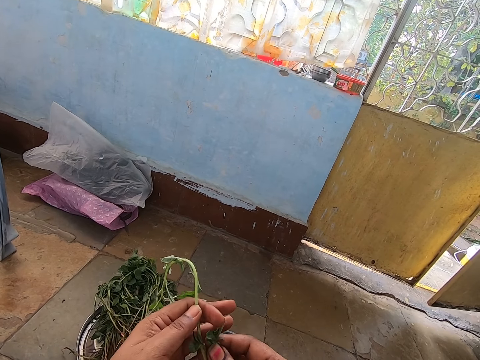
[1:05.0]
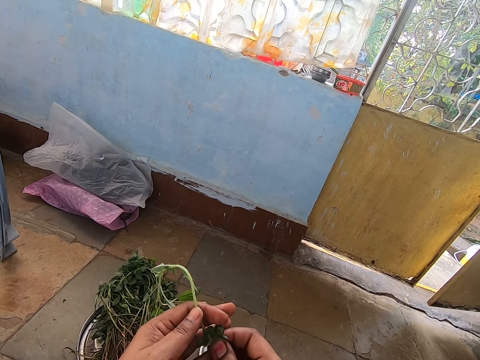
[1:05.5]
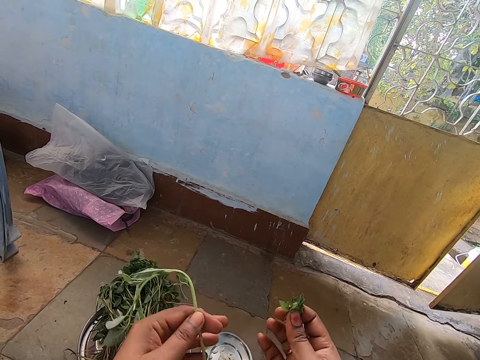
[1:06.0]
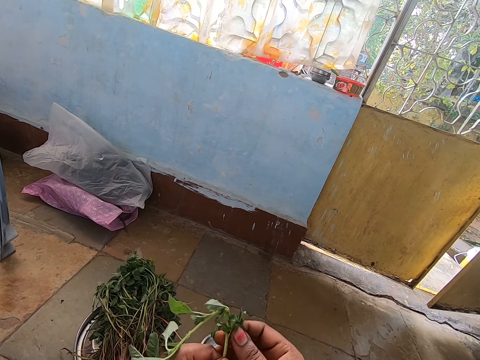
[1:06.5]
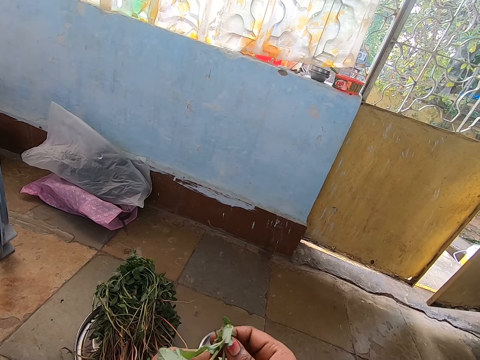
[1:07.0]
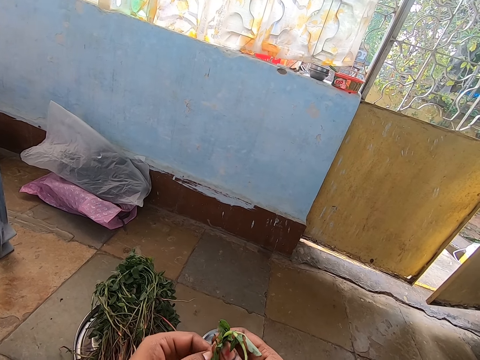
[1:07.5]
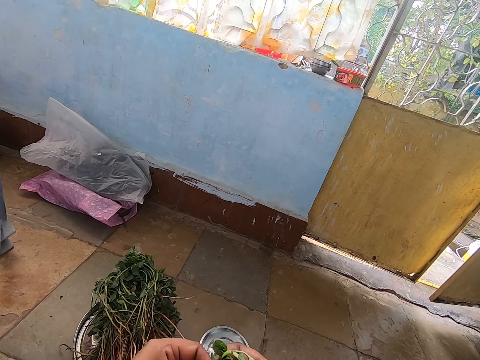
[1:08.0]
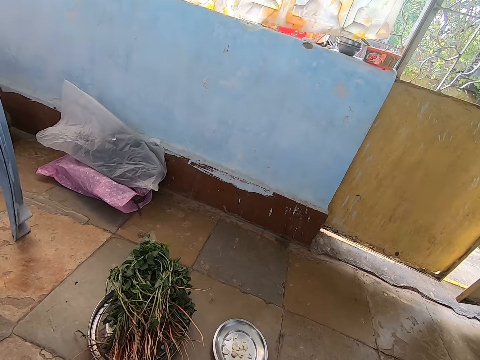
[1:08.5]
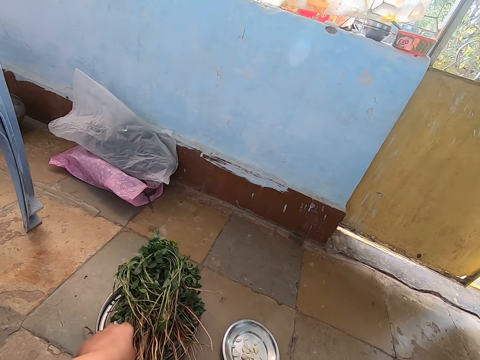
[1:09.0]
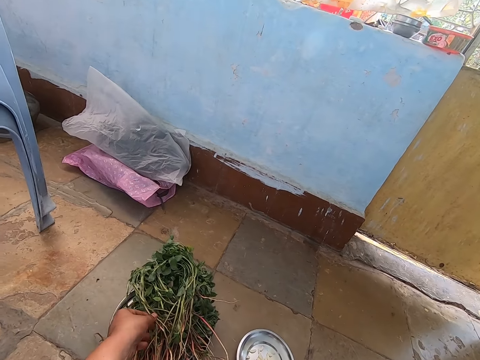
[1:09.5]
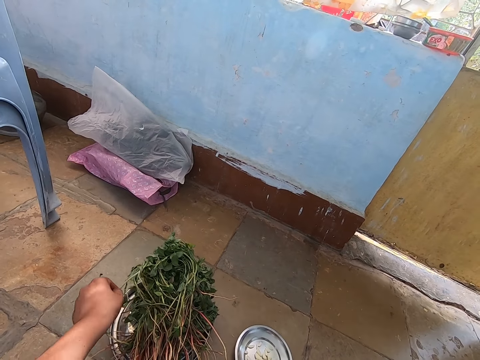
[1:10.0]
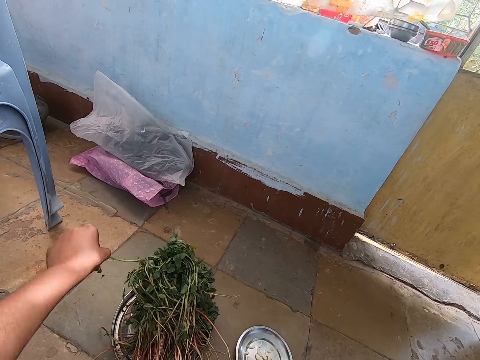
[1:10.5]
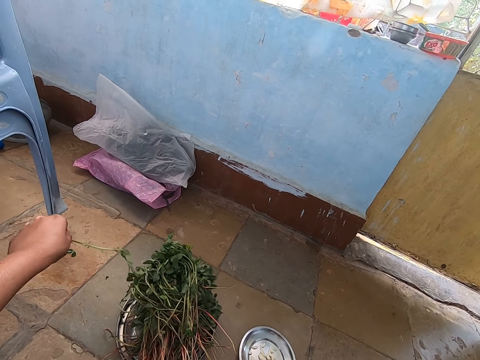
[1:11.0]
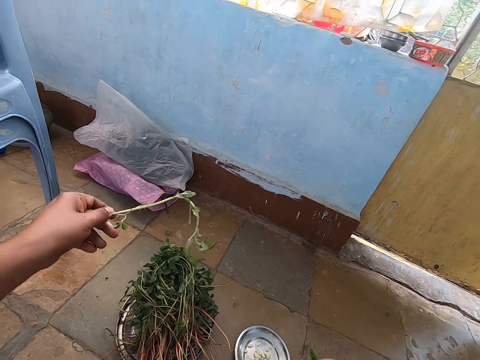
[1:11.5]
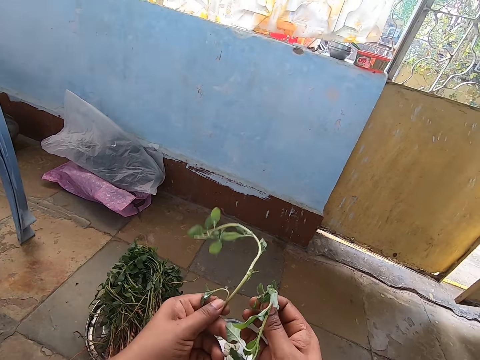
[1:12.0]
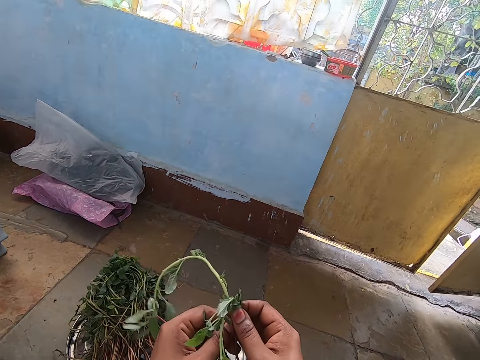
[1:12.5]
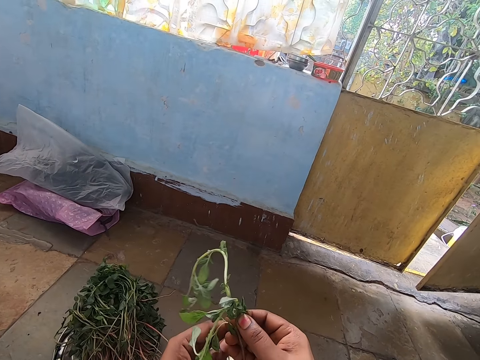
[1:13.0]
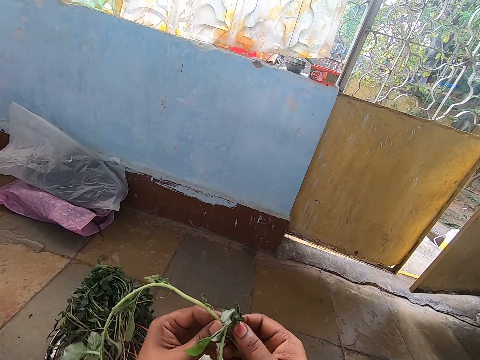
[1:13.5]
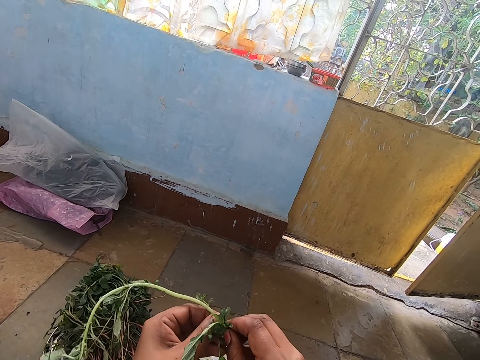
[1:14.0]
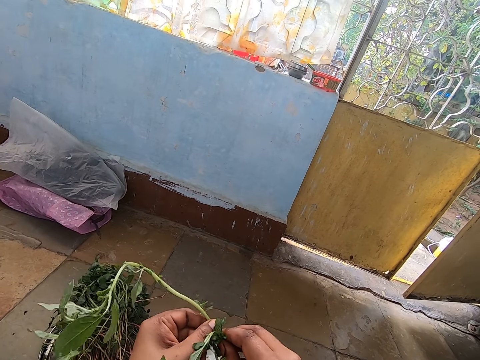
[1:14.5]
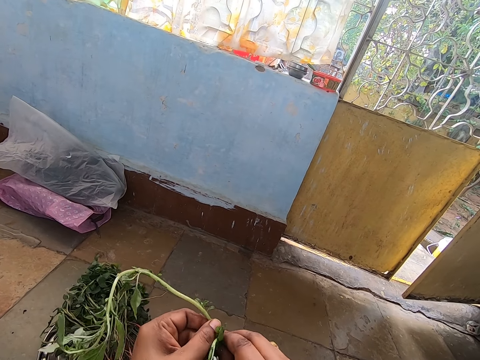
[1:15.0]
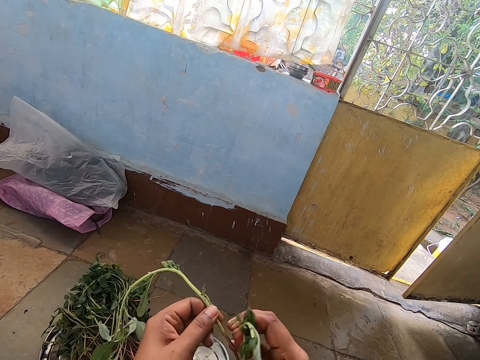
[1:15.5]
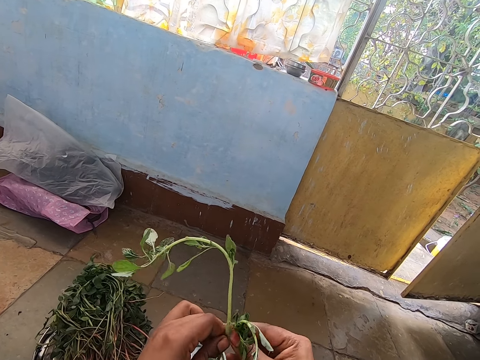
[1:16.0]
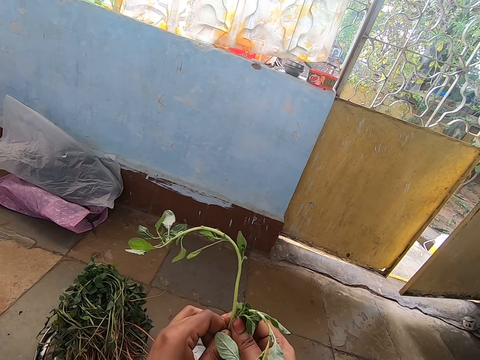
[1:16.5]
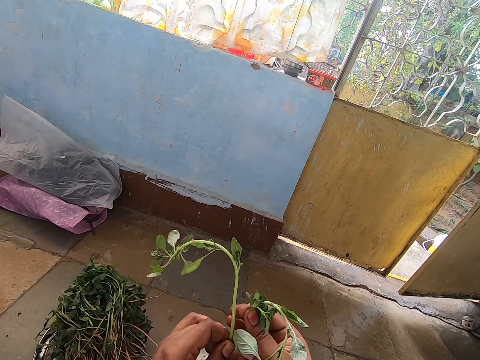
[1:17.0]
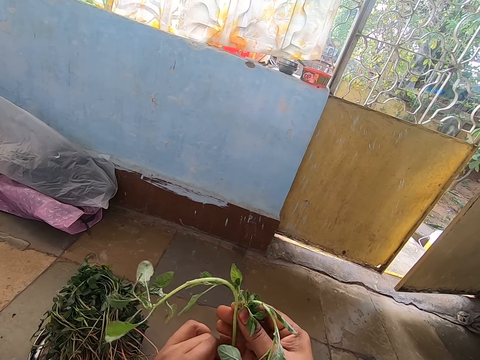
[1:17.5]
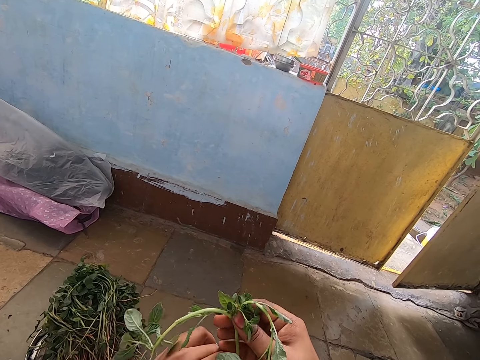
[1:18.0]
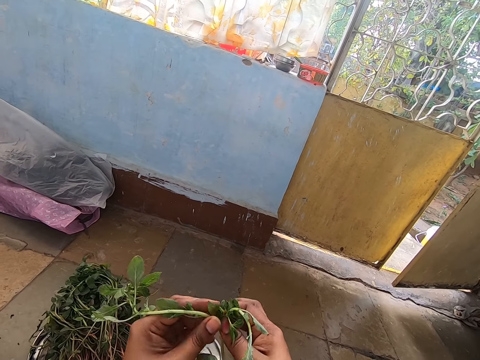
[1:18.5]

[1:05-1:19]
The camera wearer picks a jute mallow from the stainless bowl on the ground with her left hand. She collects the jute mallow in her left hand with her right hand. She holds the jute mallow in both hands. She plucks the jute mallow in her left hand with her right hand.

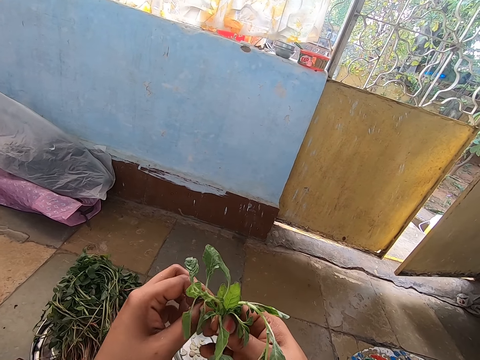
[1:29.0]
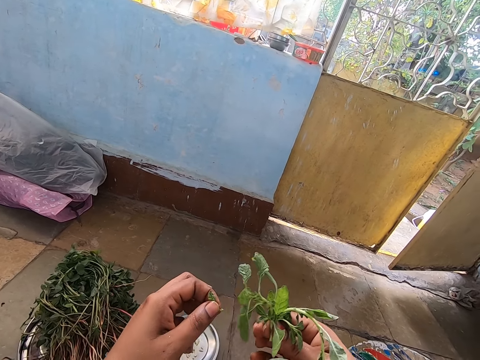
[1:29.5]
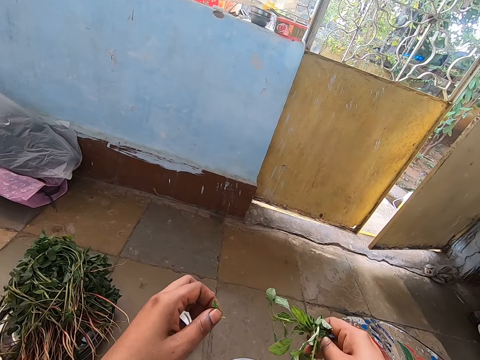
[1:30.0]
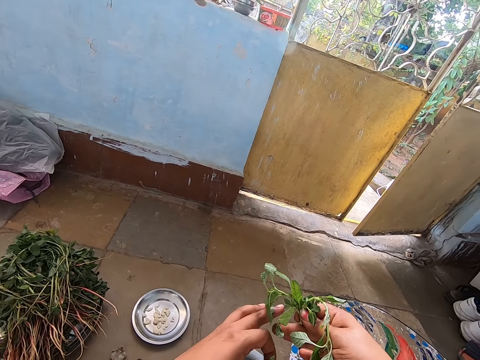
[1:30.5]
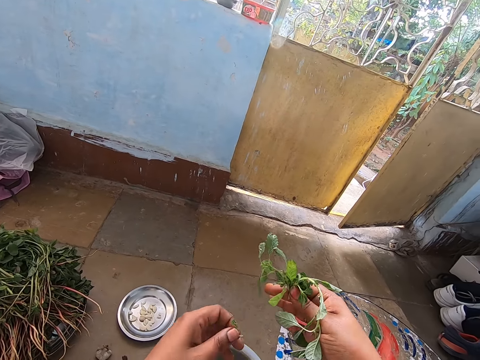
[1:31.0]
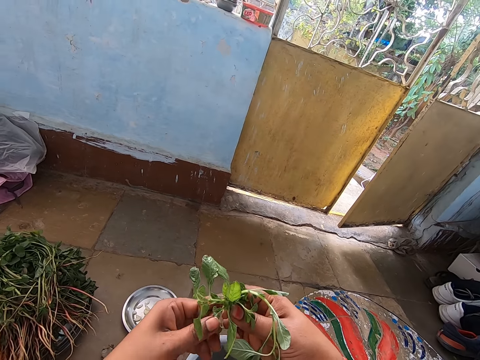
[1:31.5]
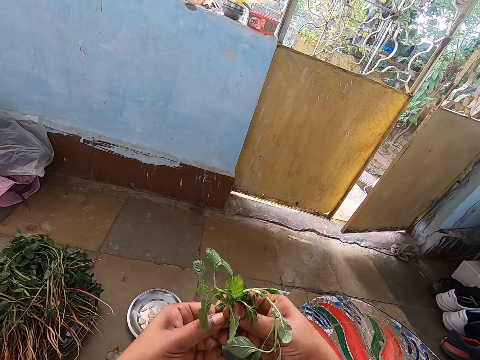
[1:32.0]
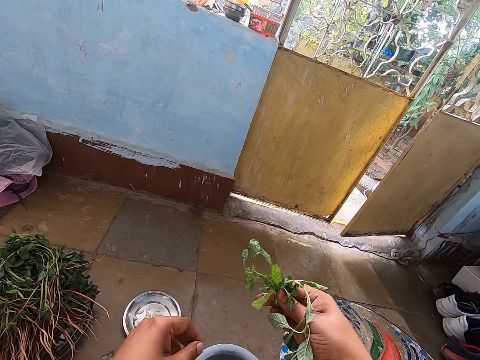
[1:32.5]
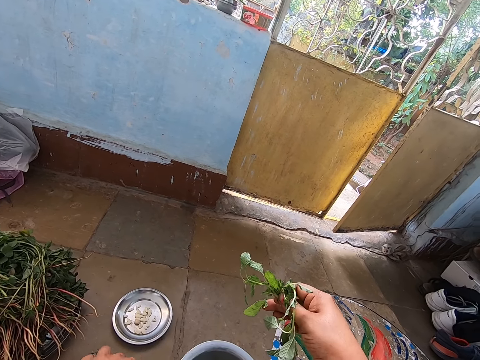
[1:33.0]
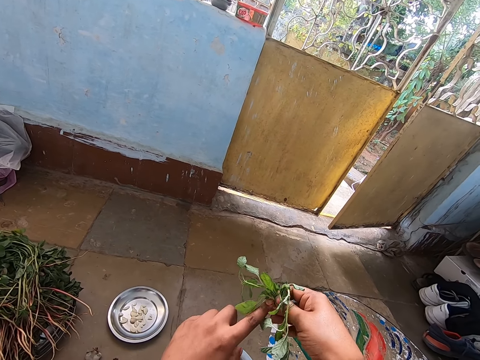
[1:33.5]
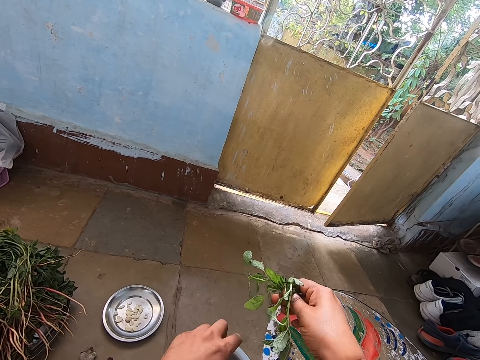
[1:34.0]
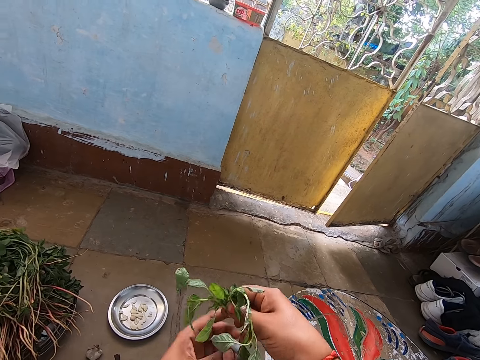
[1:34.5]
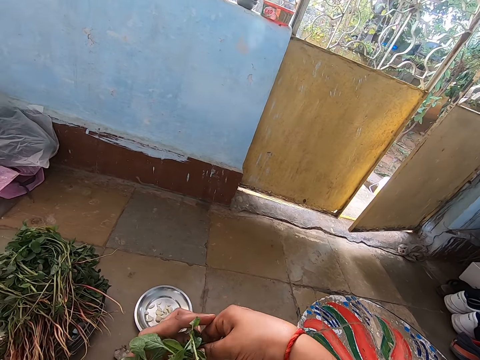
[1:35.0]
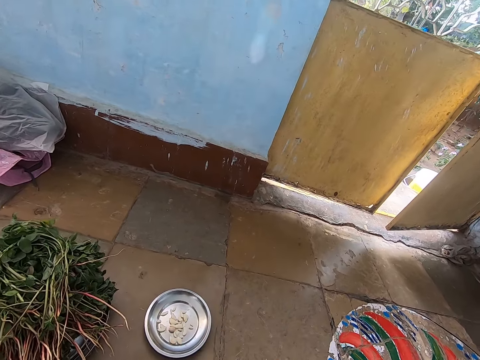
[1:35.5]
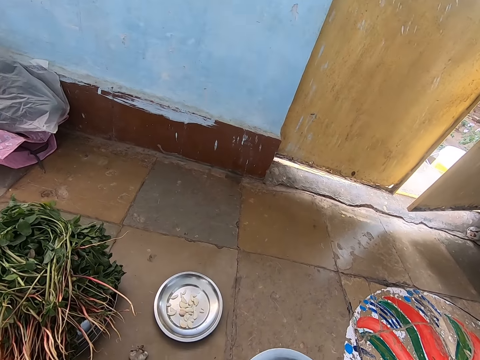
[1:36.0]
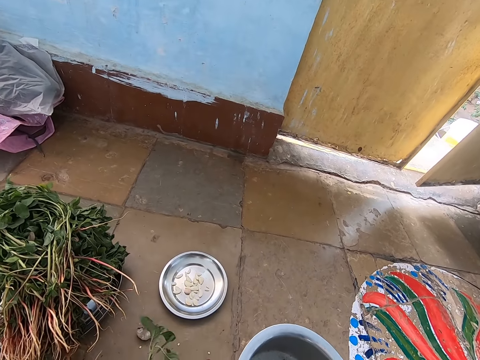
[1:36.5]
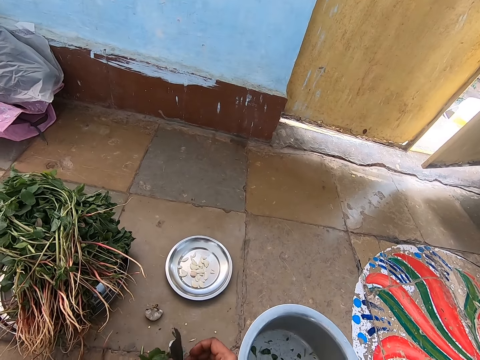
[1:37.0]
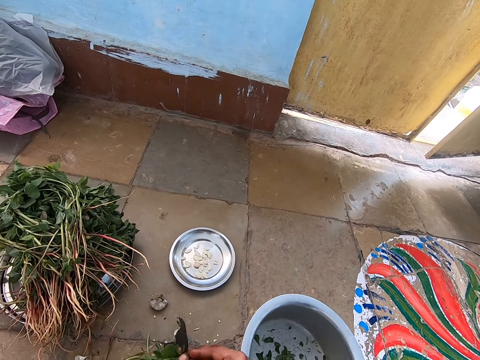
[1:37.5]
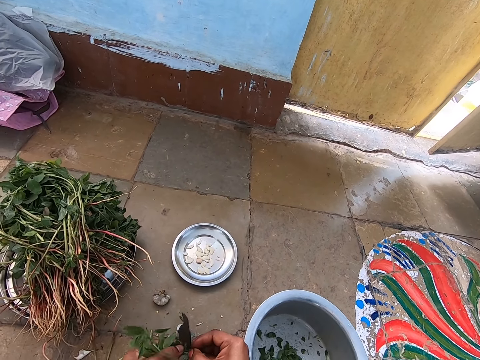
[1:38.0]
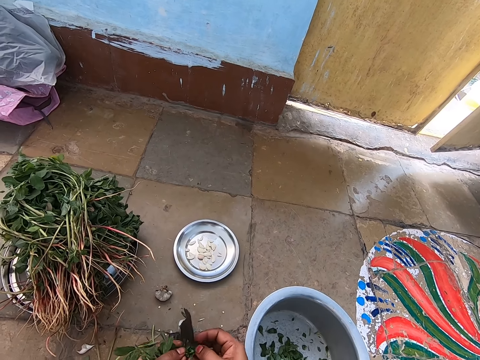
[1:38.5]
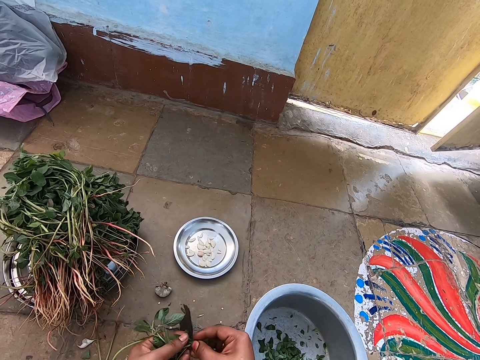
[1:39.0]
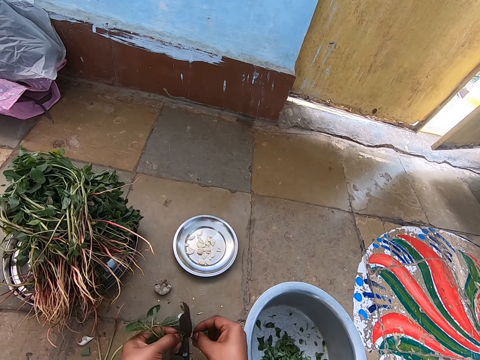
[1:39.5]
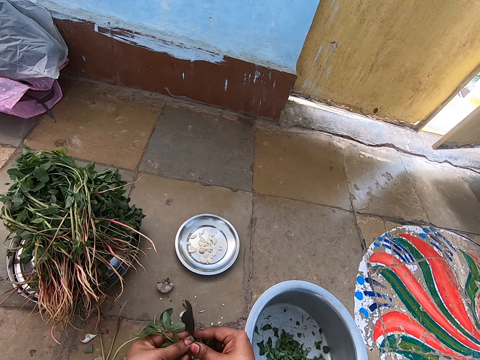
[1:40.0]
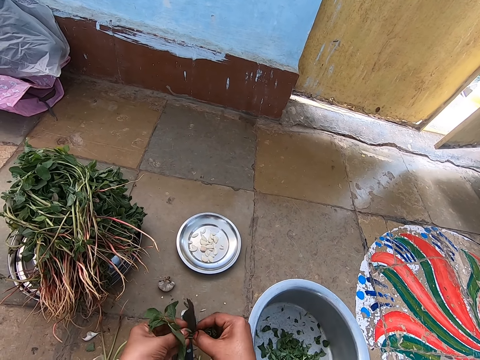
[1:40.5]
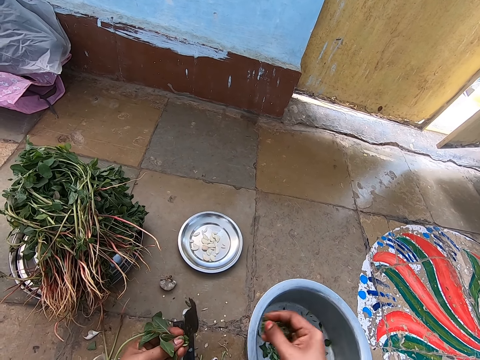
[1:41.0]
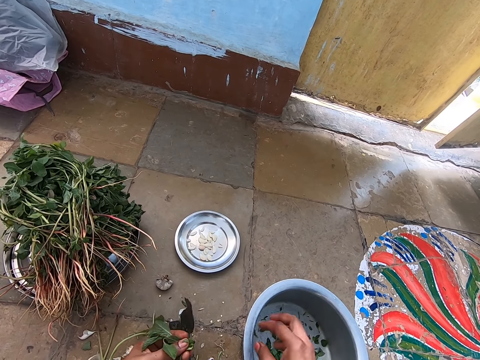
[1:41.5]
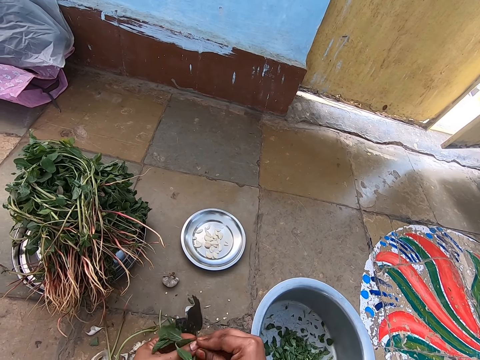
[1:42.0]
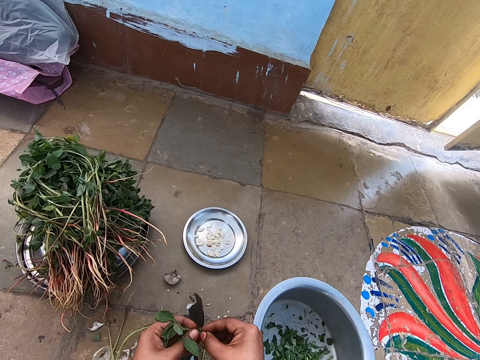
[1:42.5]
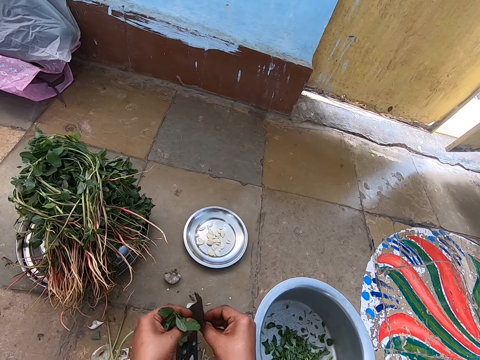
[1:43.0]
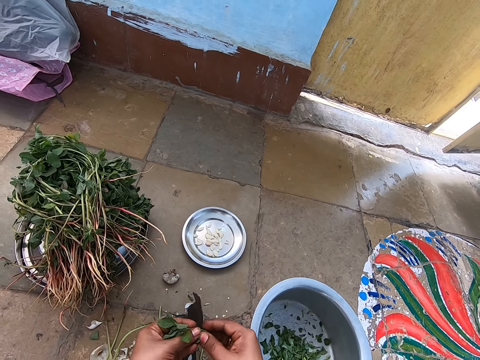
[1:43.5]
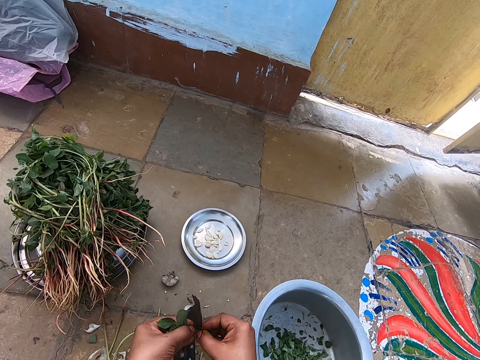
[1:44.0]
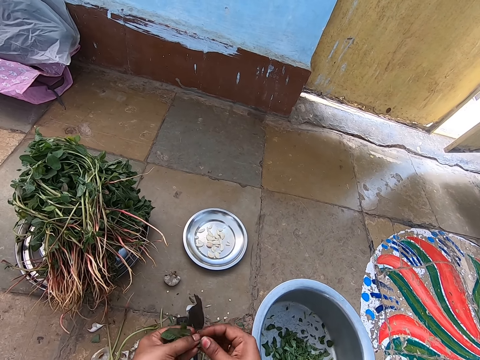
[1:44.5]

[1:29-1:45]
The camera wearer touches the jute mallow in her right hand with her left hand. She plucks the jute mallow in her left hand with her right hand. She puts the plucked jute mallow in the bowl on the ground with her right hand. She plucks the jute mallow in her left hand with her right hand.
